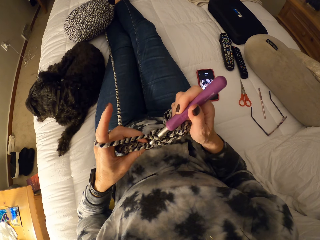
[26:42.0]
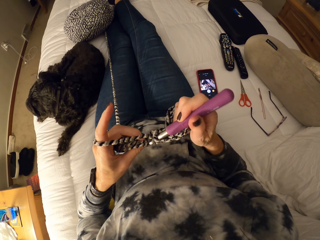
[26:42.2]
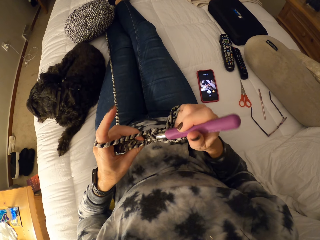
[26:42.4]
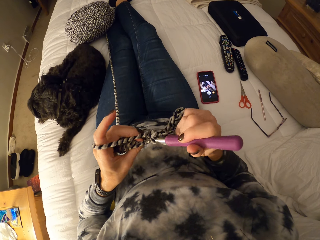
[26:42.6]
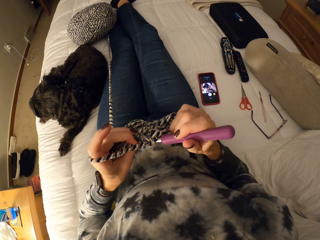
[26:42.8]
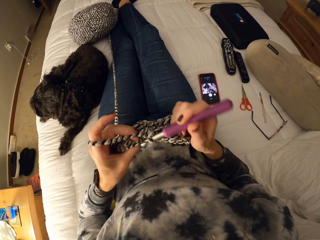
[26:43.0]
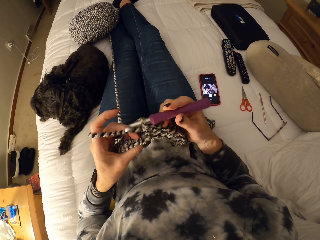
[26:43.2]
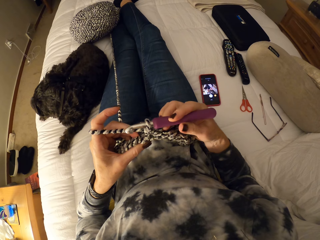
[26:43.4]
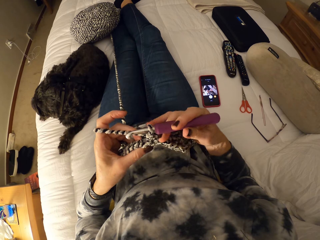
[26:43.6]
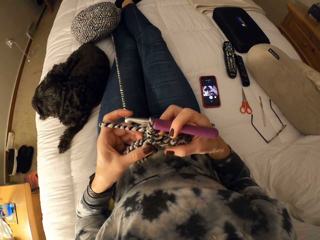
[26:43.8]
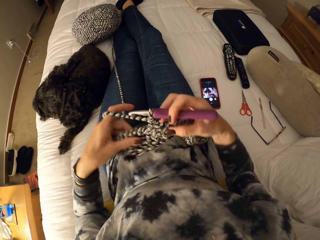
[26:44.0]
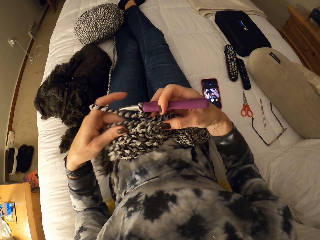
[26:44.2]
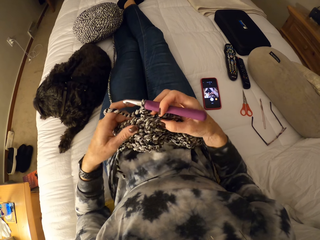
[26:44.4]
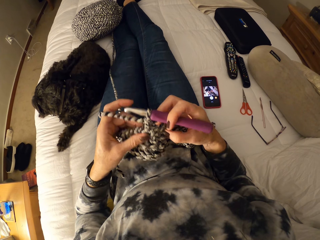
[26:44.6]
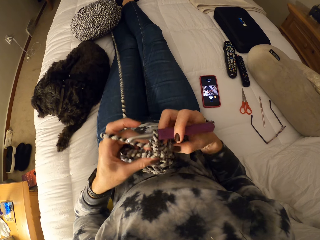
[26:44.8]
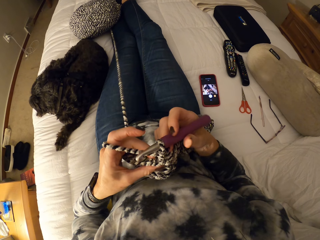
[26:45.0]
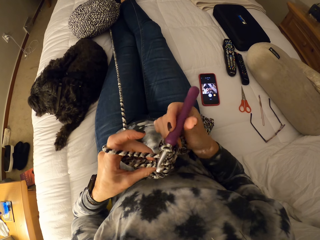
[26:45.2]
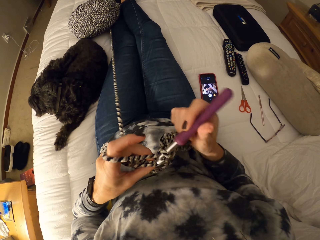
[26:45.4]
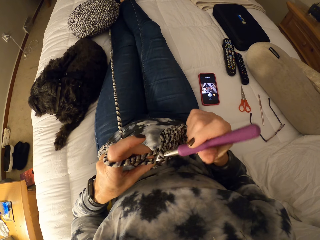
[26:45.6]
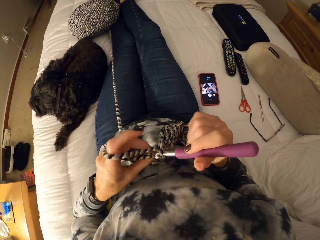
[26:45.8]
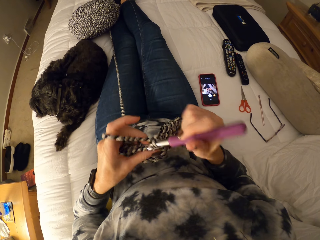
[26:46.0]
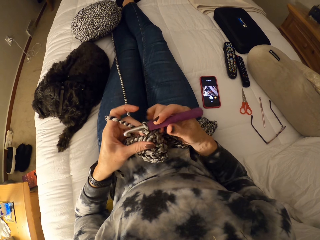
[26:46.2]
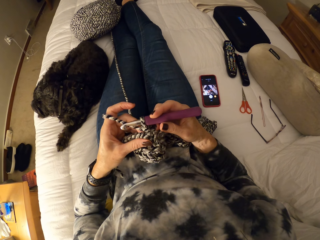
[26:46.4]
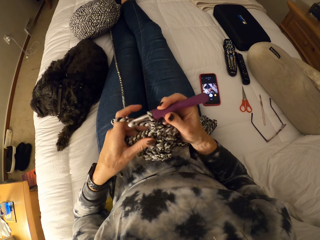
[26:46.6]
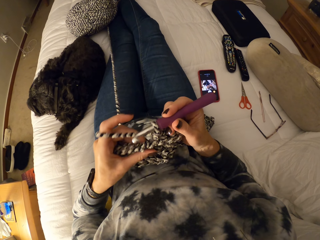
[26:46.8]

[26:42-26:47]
The camera wearer adjusts the crochet.

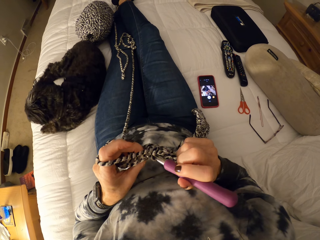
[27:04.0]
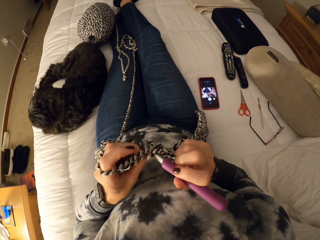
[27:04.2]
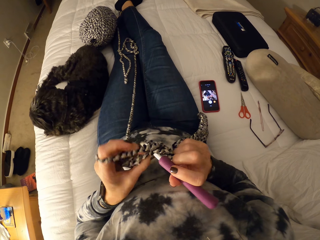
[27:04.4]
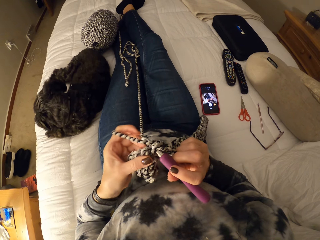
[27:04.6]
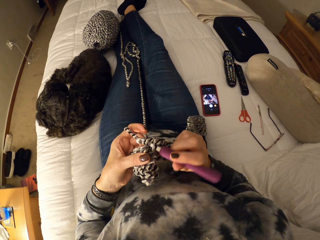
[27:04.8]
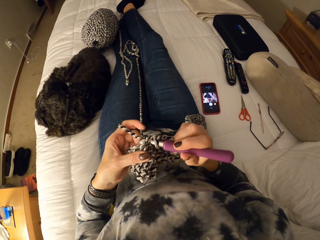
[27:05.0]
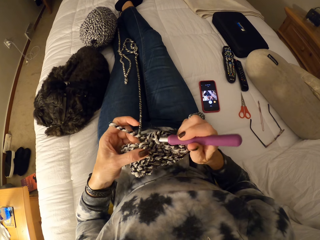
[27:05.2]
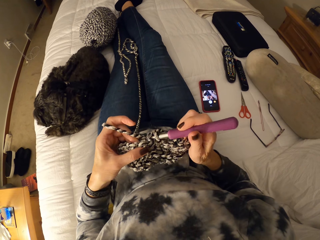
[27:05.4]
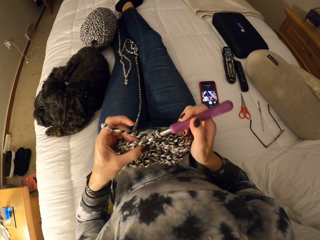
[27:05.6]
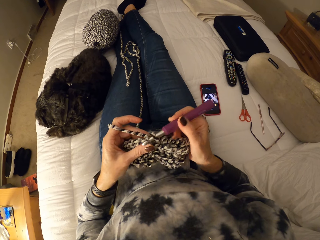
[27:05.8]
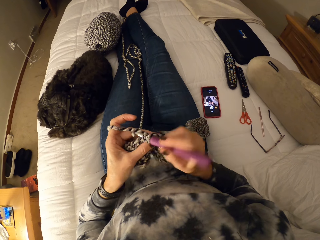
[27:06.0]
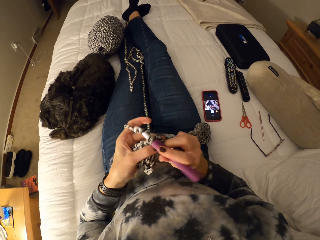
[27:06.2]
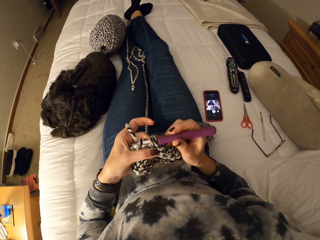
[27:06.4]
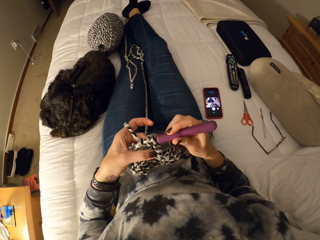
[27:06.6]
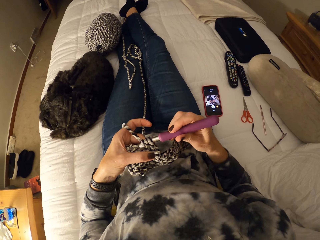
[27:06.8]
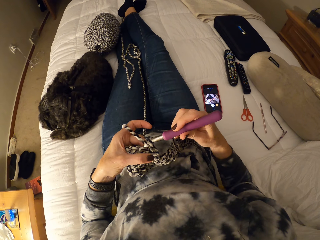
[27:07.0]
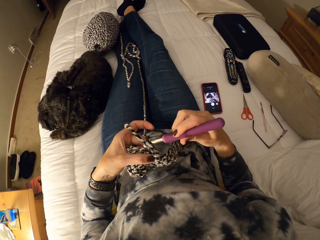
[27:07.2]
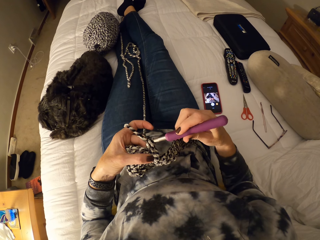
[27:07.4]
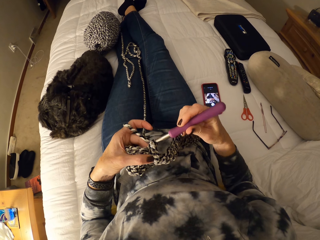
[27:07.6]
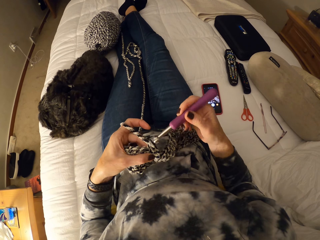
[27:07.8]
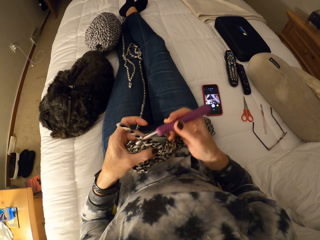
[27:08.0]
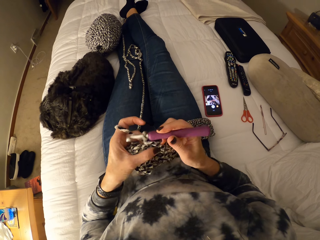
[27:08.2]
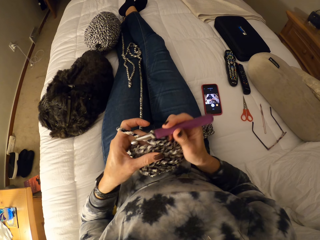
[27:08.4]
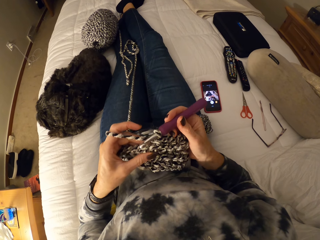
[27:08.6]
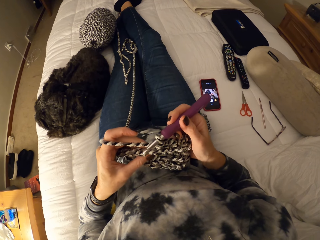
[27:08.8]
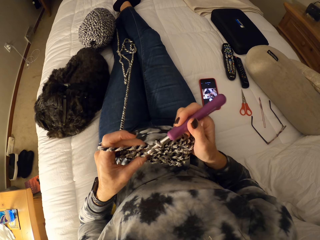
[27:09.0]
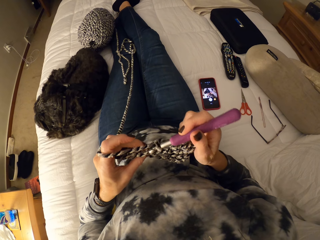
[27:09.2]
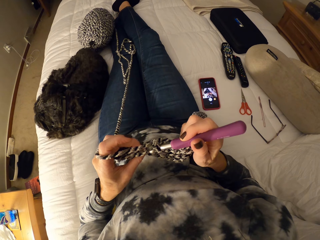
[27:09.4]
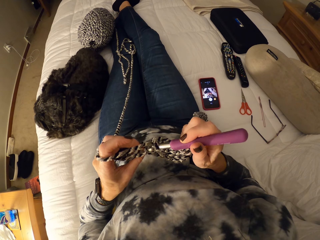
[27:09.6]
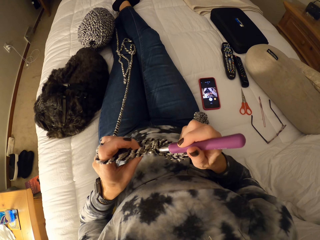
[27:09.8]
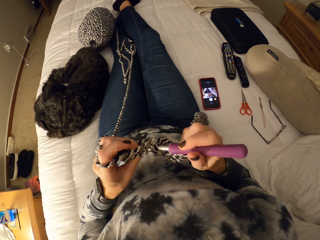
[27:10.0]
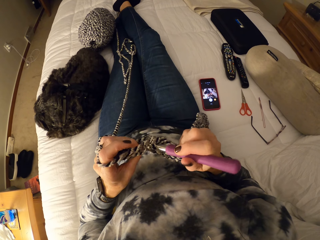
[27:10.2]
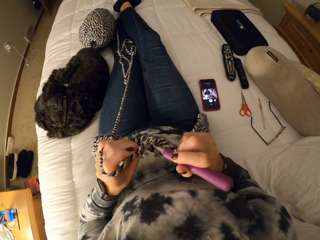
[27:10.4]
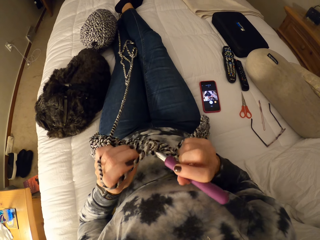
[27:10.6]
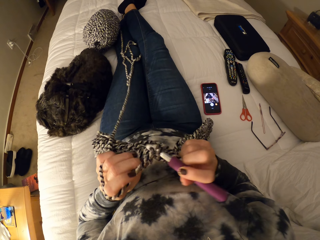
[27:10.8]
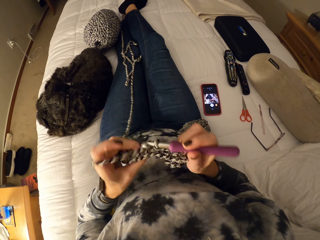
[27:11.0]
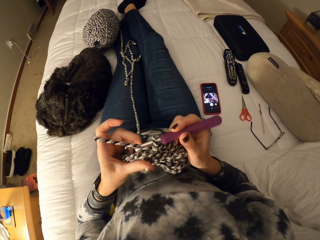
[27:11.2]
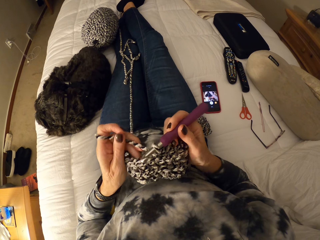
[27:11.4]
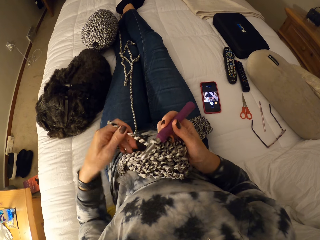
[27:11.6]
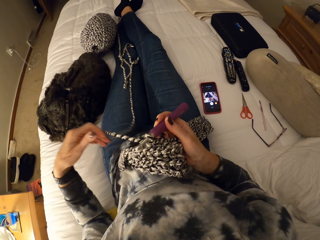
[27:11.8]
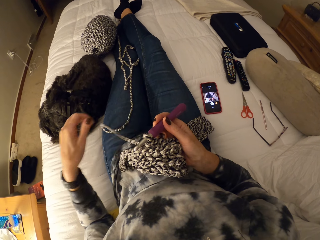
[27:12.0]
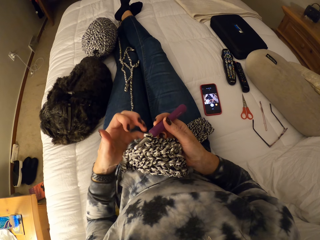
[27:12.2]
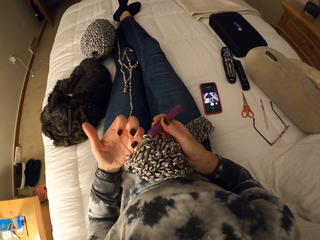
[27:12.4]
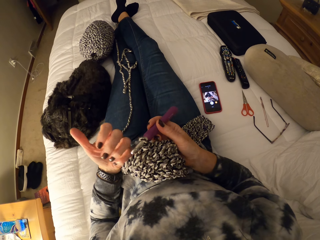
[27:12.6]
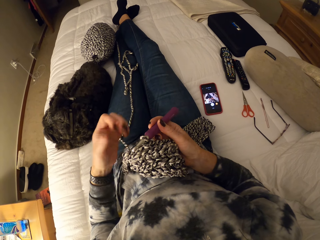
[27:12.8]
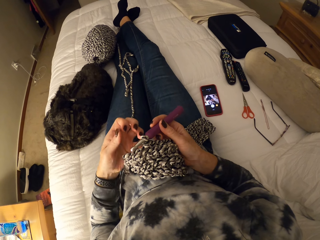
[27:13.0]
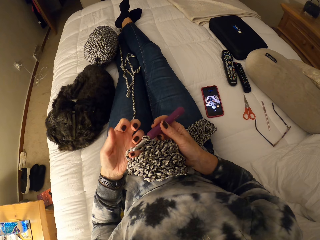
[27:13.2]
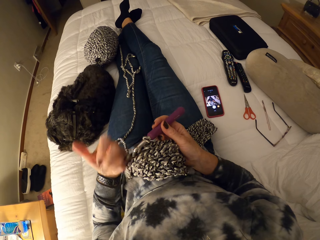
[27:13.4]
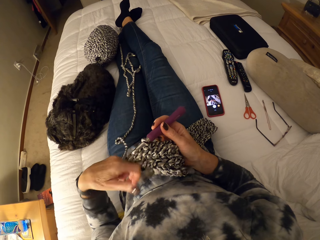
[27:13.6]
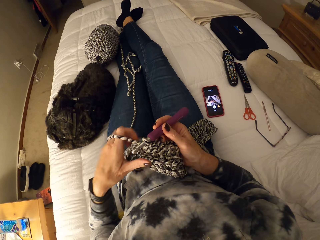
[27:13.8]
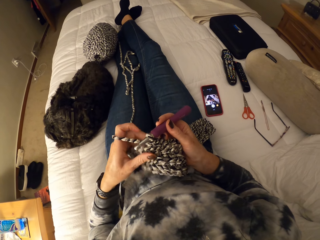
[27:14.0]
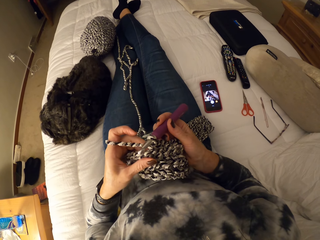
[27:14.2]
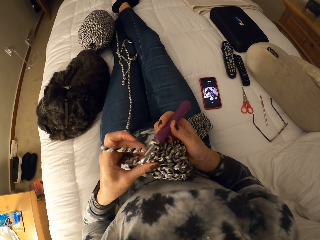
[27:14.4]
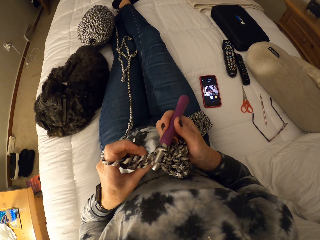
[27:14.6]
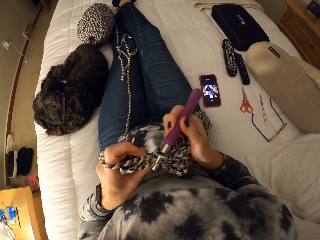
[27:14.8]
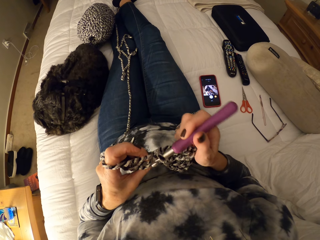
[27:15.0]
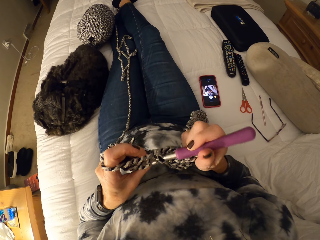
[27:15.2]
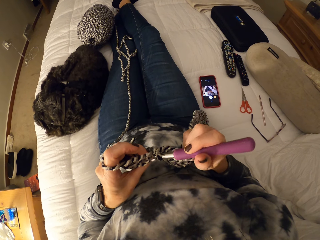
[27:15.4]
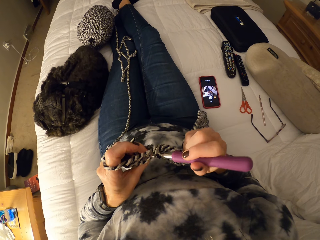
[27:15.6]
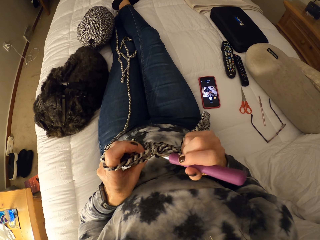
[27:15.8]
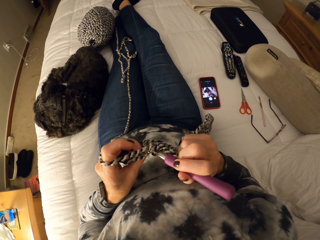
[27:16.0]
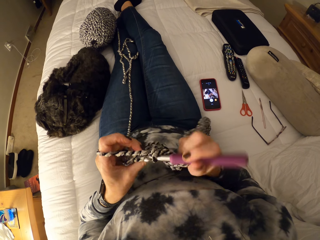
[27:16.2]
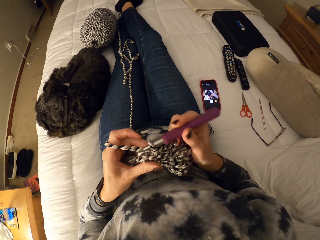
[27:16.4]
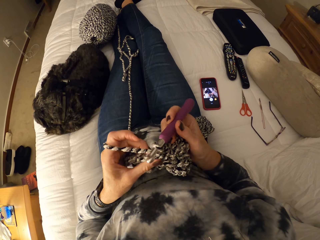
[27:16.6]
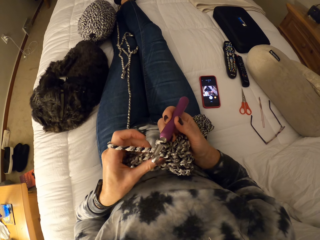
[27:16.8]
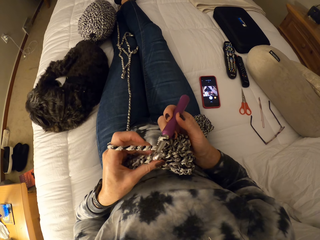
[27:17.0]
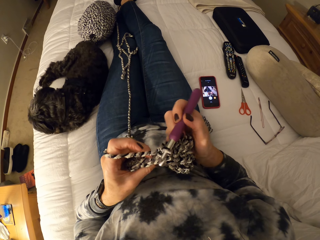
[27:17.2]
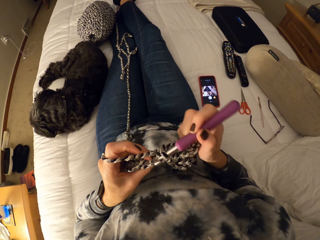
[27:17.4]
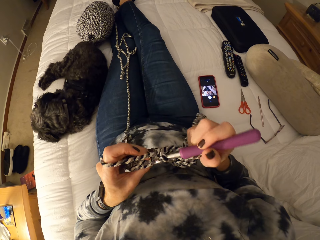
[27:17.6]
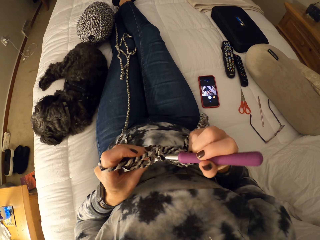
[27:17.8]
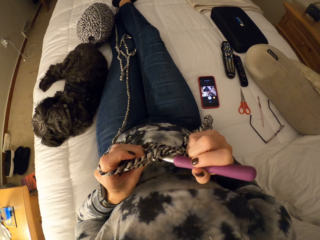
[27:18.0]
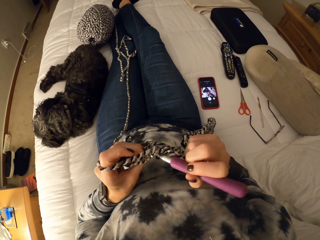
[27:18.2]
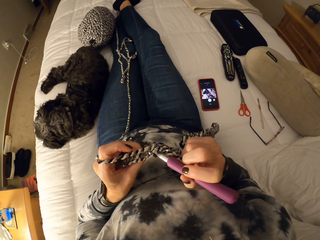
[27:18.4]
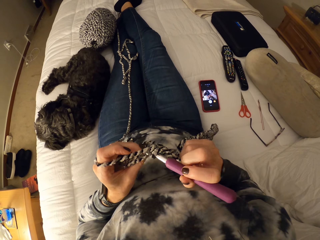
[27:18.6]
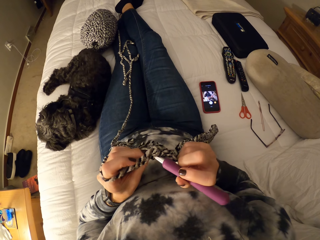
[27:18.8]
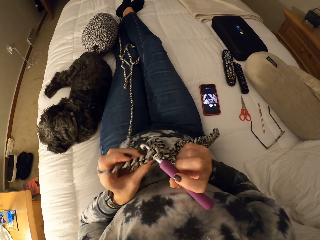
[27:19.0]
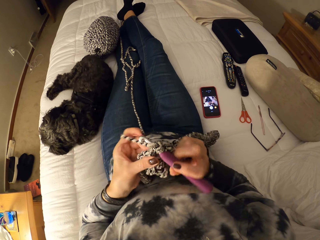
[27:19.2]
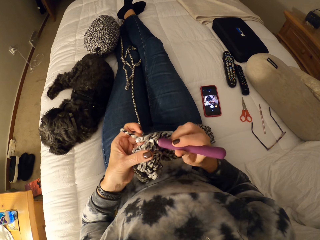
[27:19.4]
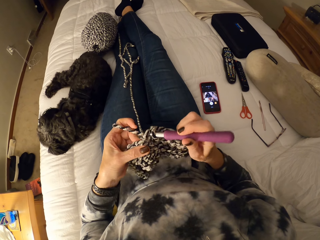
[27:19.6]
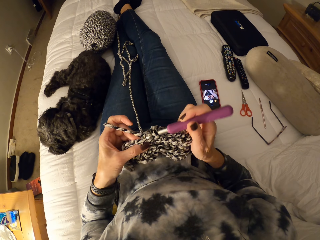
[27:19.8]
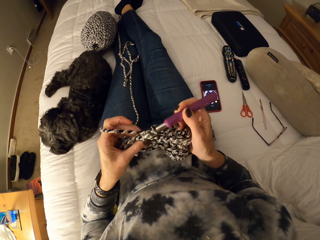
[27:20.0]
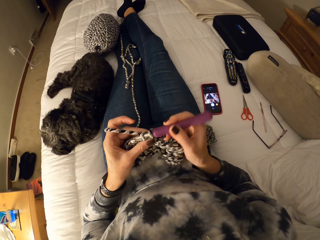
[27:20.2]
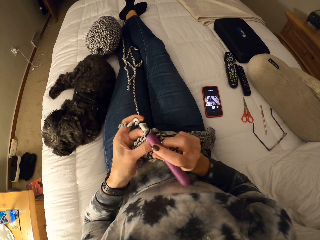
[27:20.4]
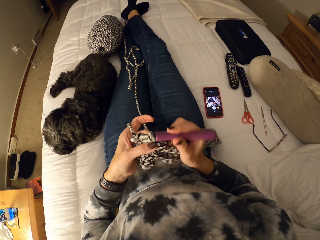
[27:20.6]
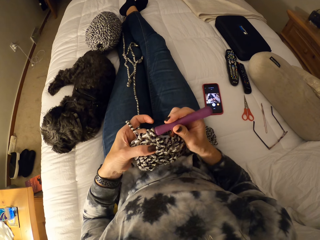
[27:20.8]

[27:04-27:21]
The camera wearer unwinds the yarn from her left fingers. She winds the yarn on her left fingers. She continues crocheting the yarn.
